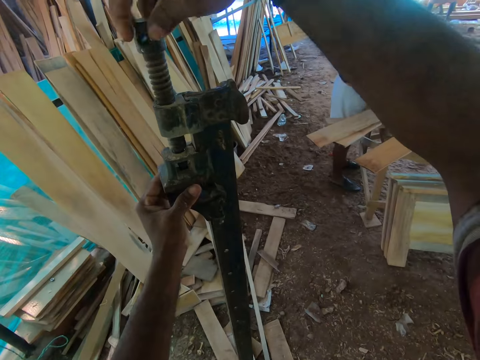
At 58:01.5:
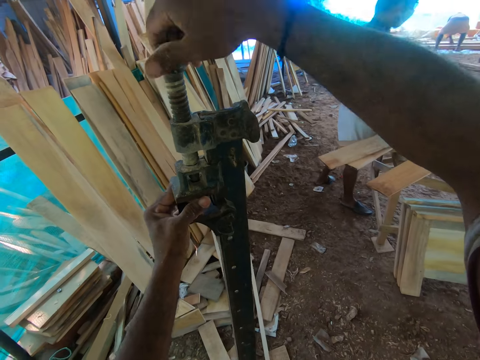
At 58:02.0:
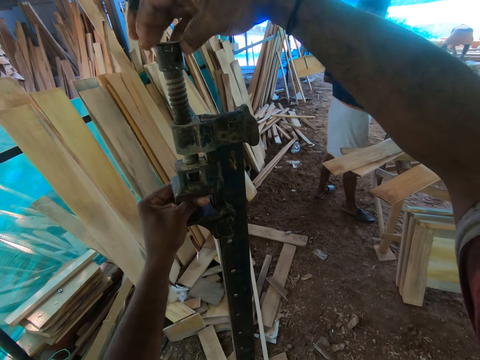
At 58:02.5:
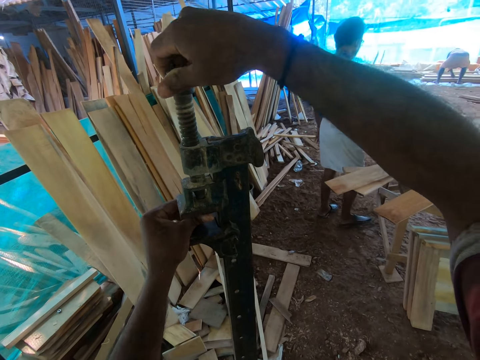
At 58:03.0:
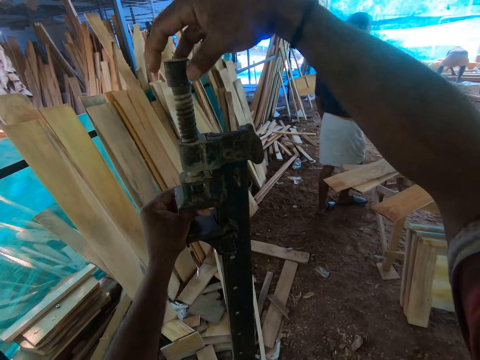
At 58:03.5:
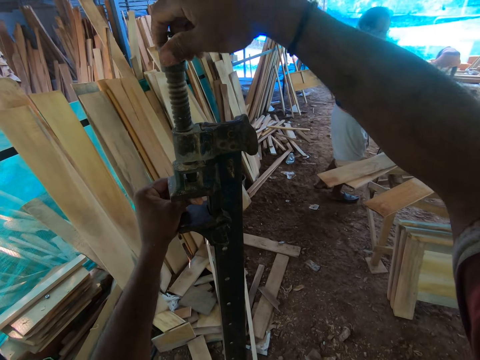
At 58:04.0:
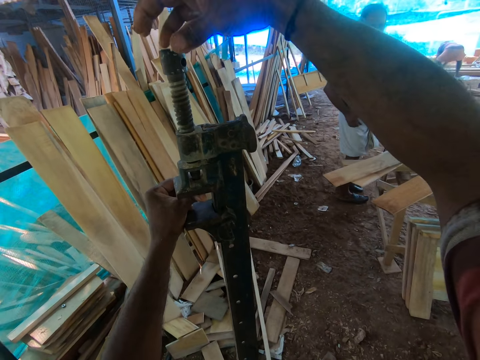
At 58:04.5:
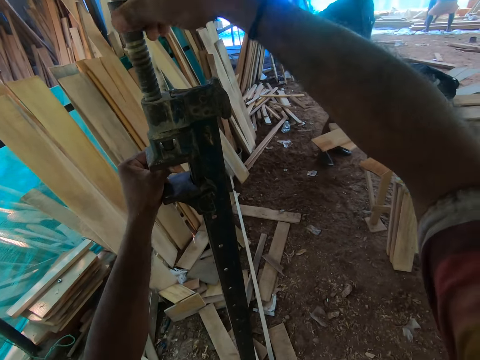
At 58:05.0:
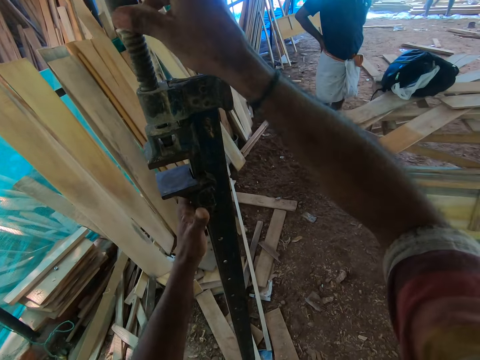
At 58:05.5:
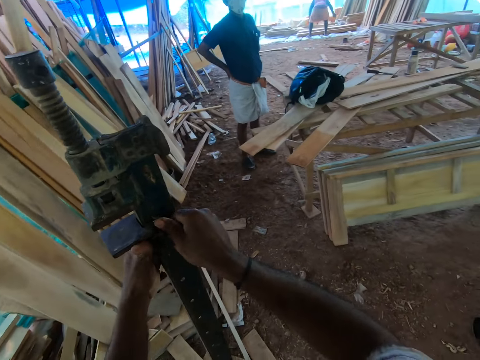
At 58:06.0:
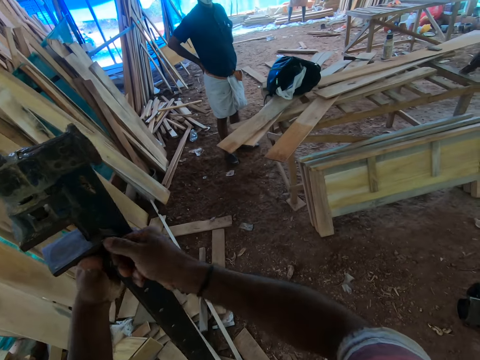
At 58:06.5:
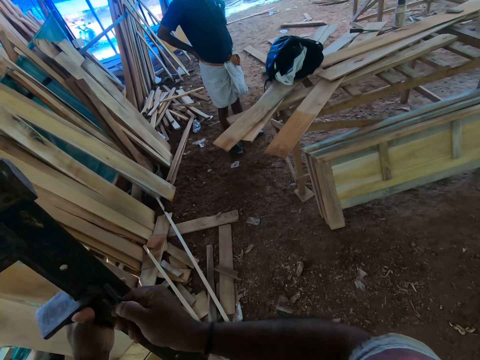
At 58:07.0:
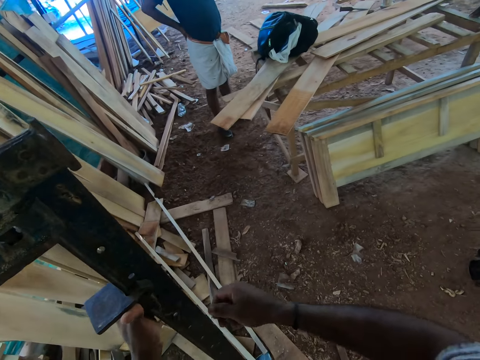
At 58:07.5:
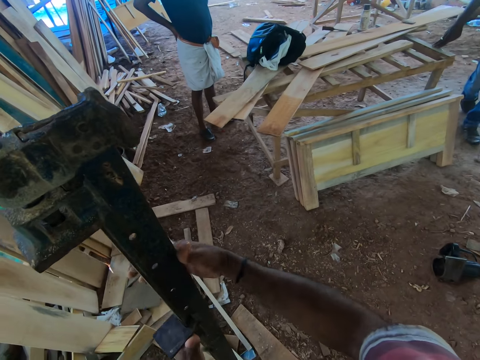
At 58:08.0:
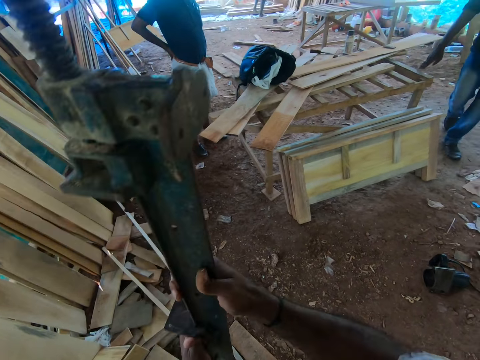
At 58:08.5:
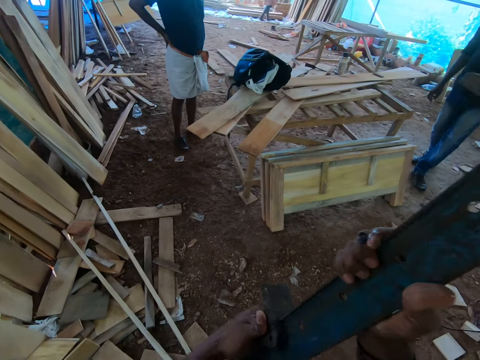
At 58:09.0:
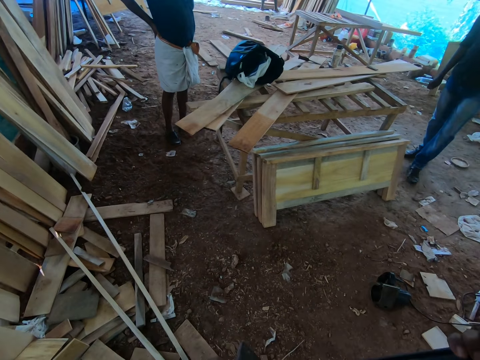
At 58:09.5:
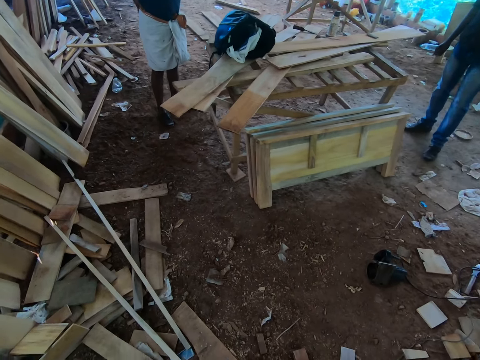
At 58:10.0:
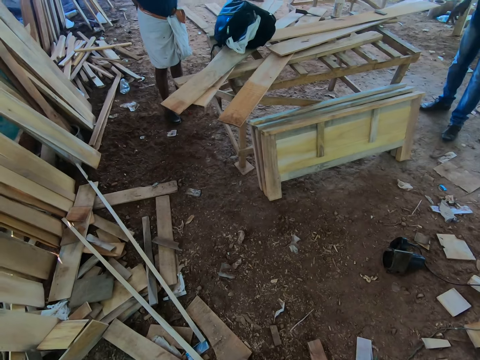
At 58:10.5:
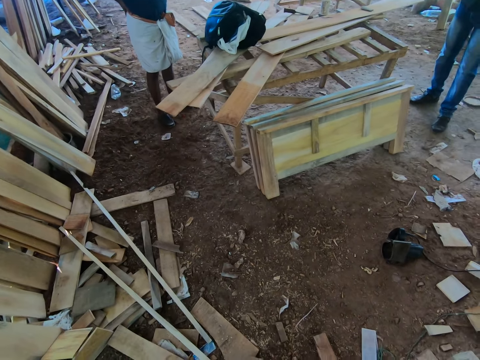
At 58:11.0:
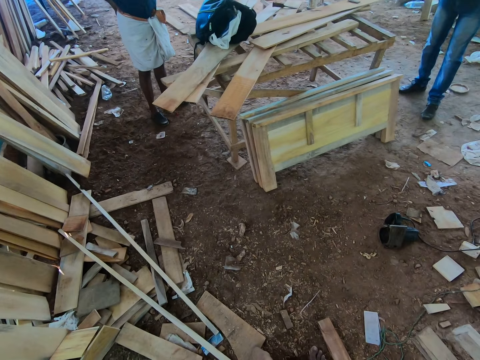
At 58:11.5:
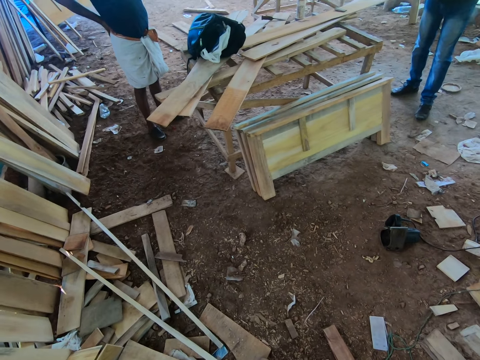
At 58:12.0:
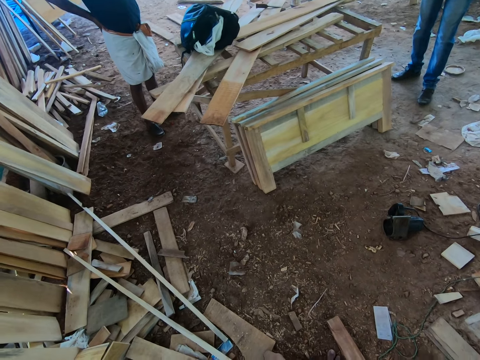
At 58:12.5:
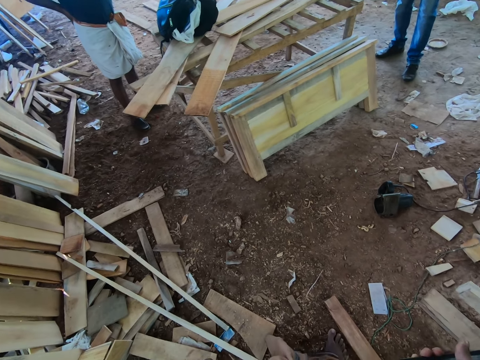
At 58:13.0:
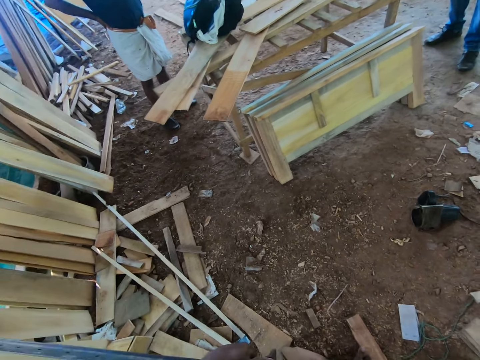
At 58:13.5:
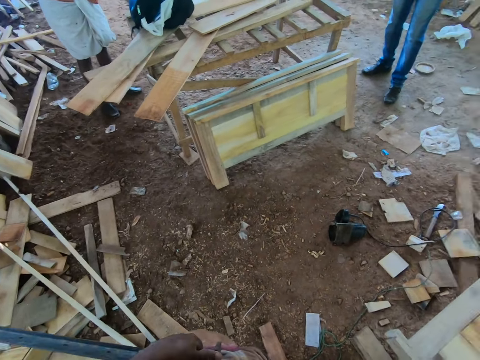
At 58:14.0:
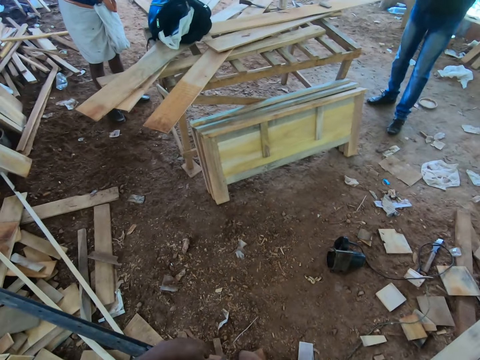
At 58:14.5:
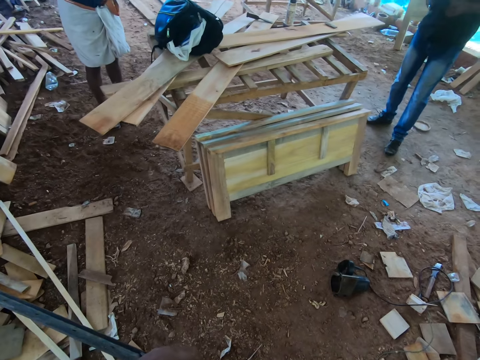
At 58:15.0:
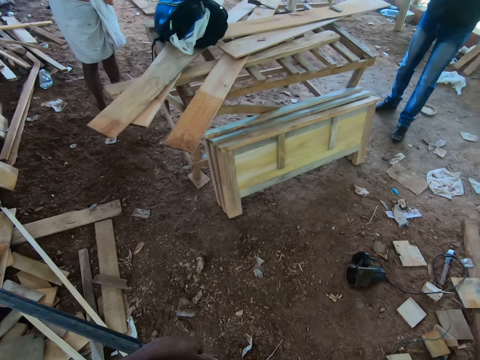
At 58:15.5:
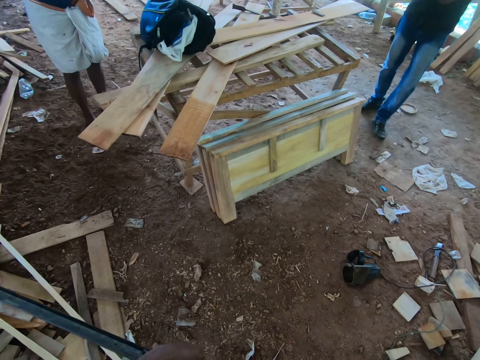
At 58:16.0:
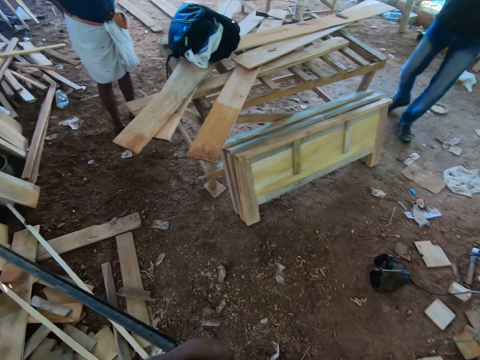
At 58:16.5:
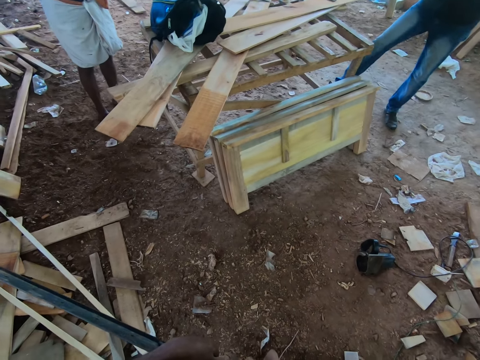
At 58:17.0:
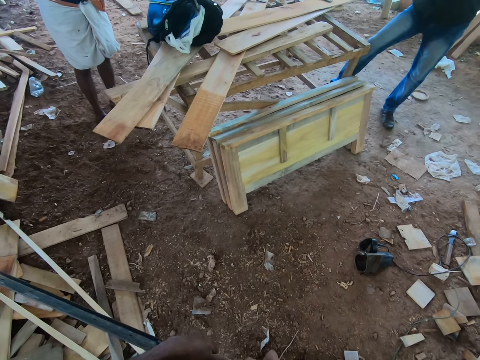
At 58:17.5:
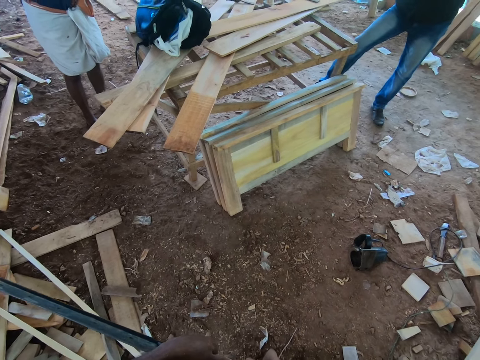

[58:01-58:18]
The camera wearer interacts with a man and another man. A man talks to the camera wearer. The camera wearer talks to the man.

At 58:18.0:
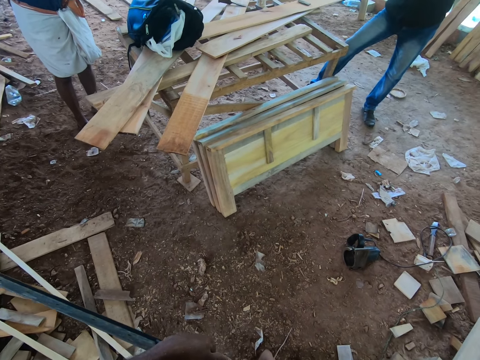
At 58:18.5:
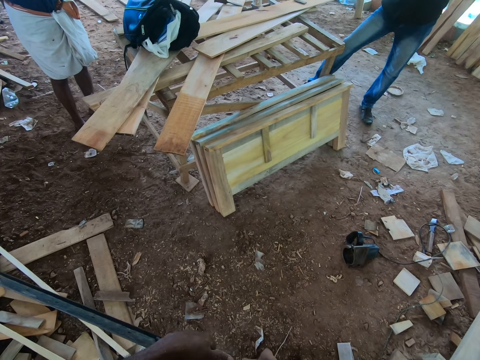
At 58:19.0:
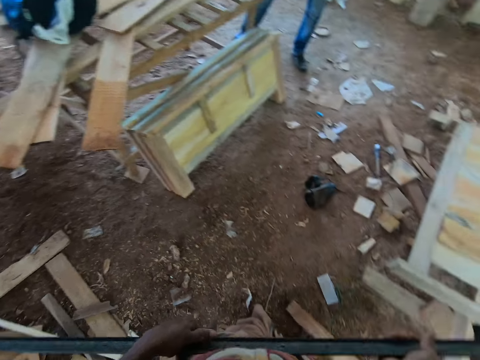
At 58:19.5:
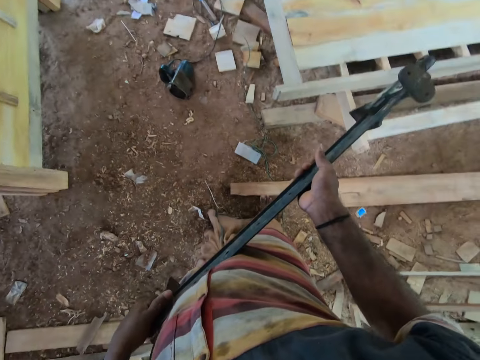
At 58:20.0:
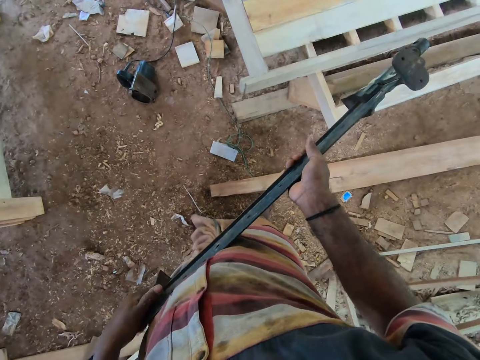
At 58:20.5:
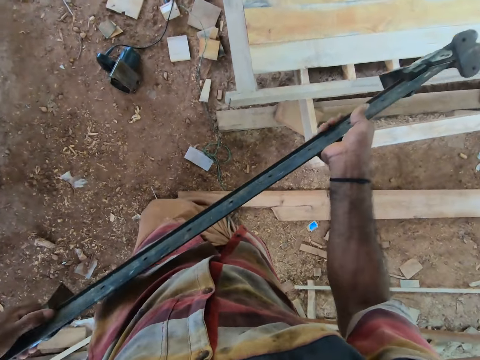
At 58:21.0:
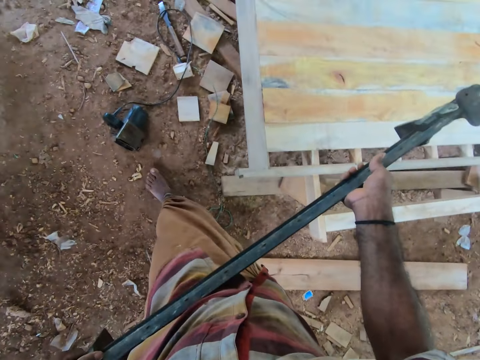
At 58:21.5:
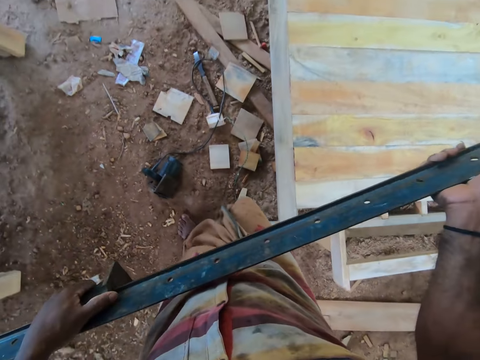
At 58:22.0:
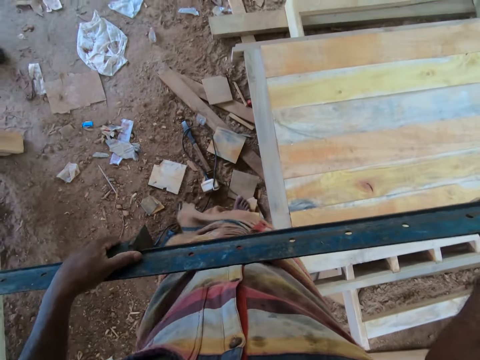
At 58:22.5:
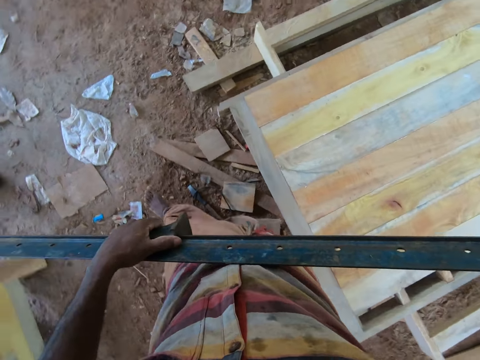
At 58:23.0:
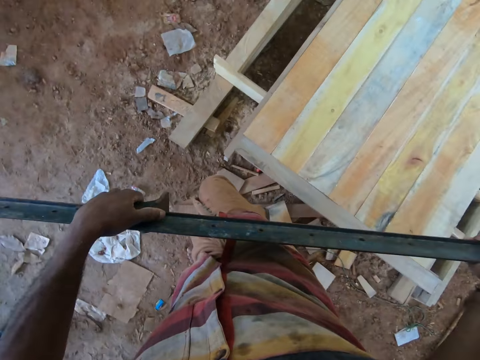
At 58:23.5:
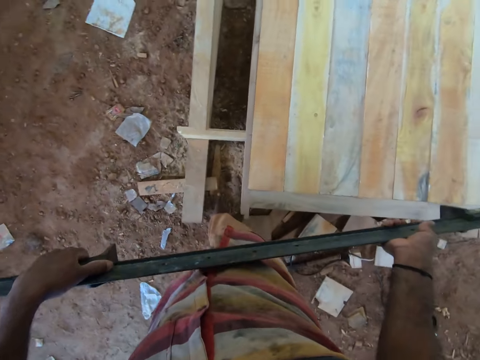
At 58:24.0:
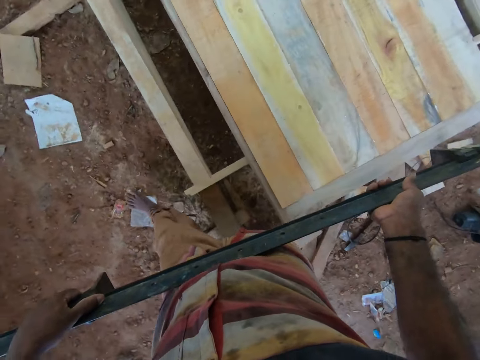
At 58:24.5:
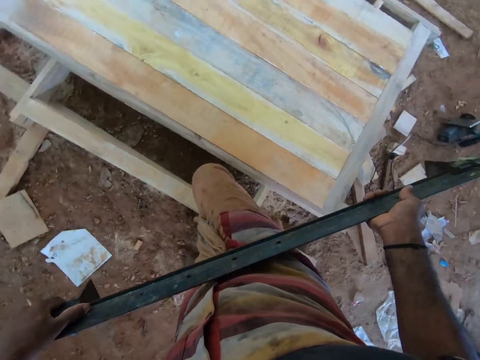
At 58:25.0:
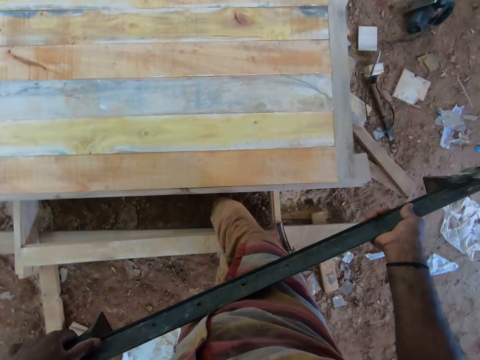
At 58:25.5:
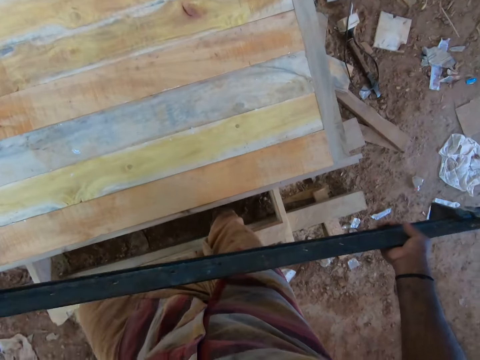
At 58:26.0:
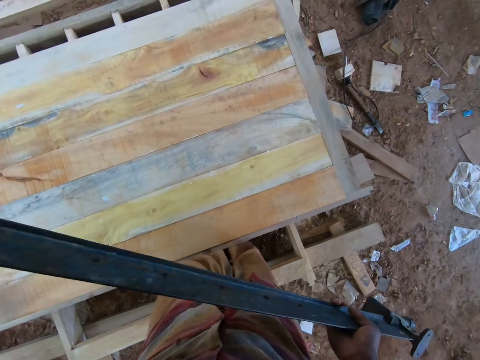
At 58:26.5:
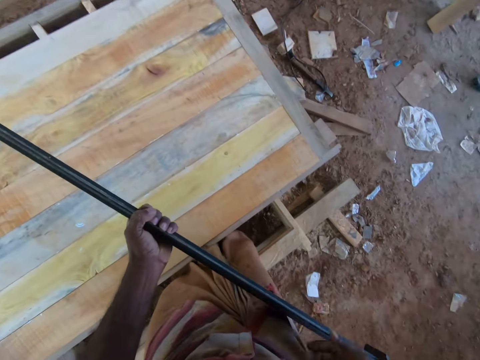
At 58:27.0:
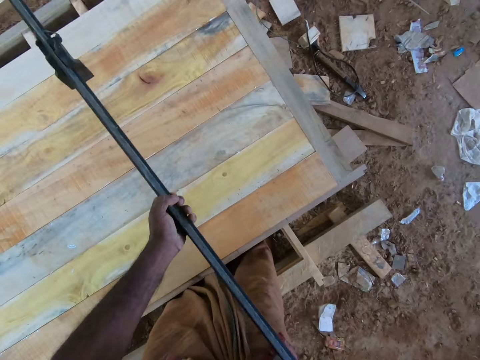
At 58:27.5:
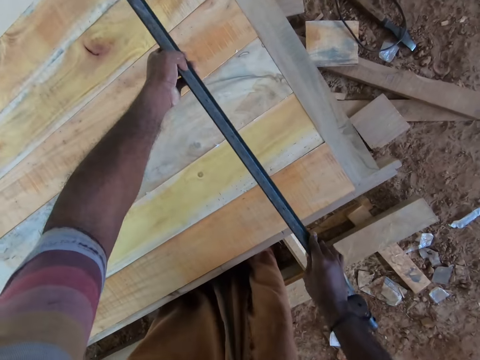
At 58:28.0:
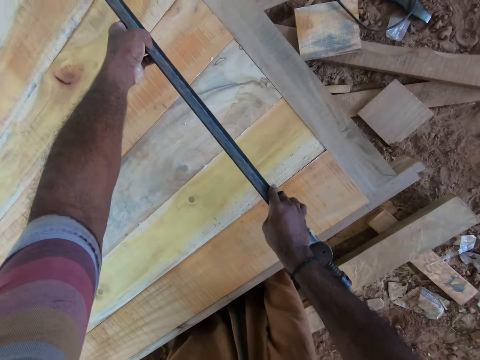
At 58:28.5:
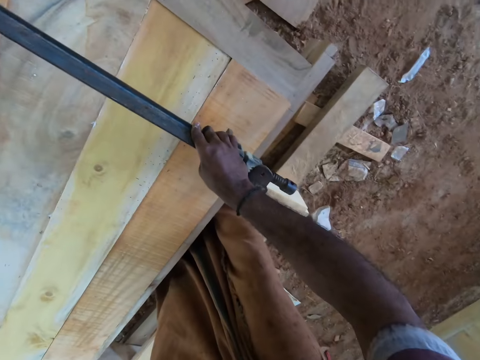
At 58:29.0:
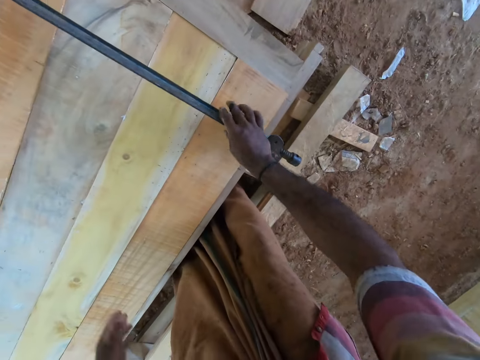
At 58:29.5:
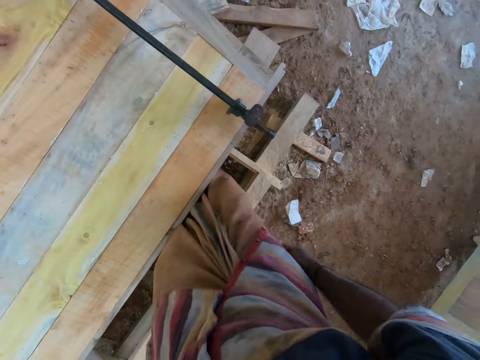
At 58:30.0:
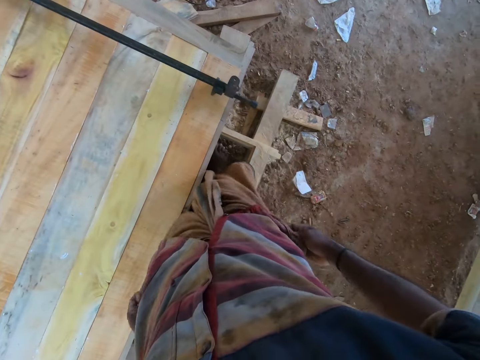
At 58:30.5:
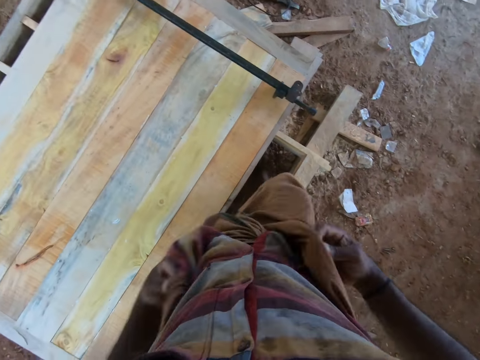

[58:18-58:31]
The camera wearer moves around. They place the wood clamp on the wooden platform with both hands. They fix the clamp on the wood.
